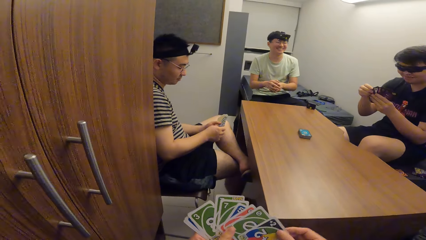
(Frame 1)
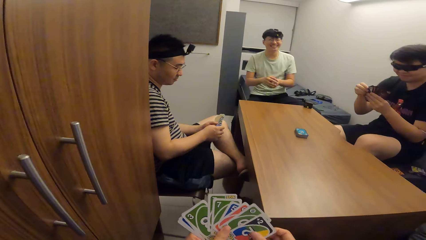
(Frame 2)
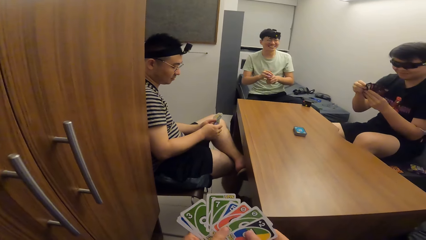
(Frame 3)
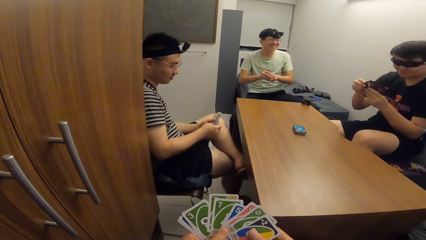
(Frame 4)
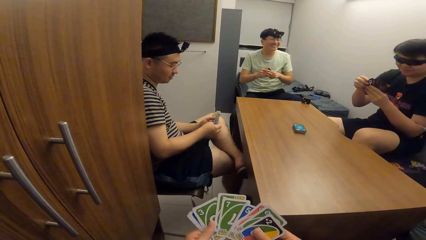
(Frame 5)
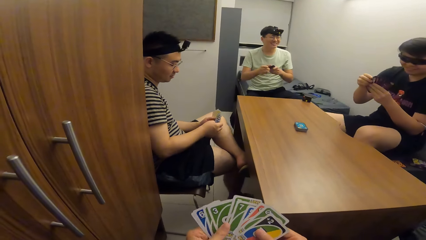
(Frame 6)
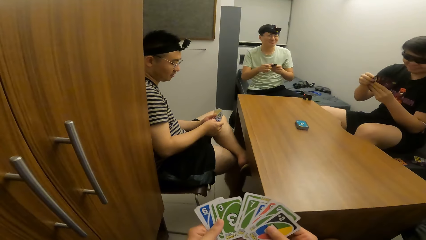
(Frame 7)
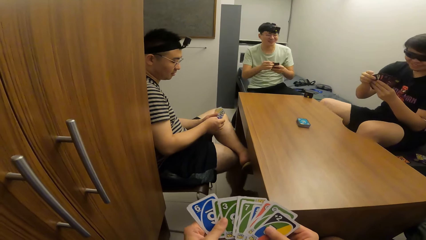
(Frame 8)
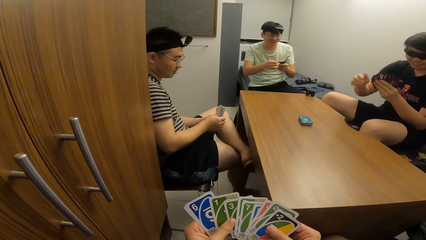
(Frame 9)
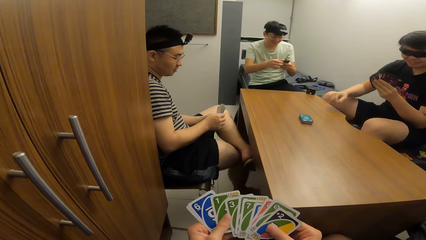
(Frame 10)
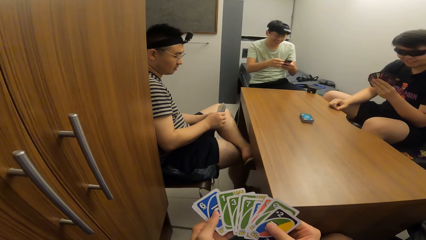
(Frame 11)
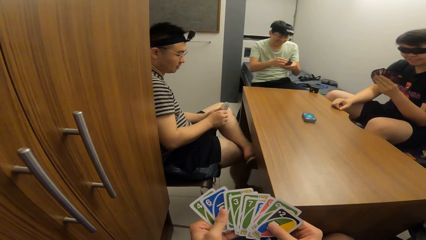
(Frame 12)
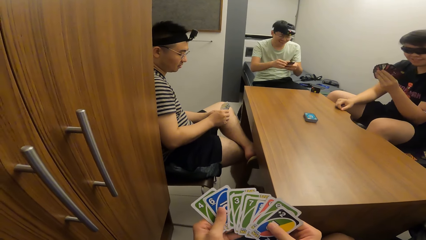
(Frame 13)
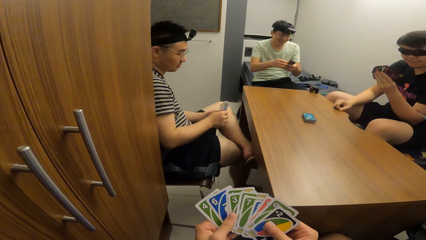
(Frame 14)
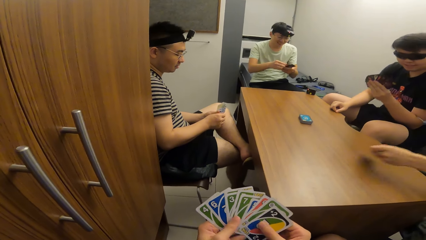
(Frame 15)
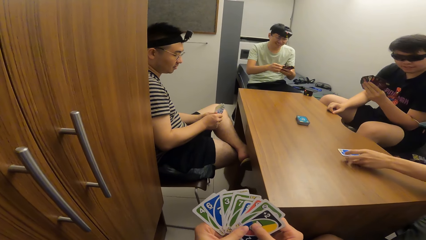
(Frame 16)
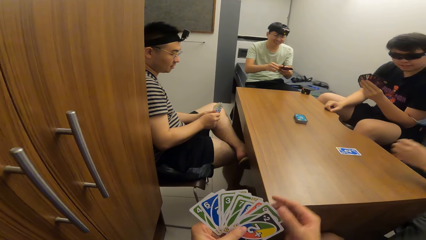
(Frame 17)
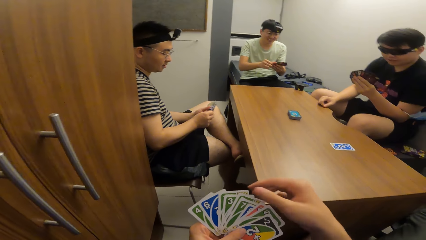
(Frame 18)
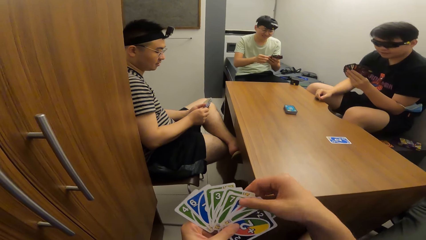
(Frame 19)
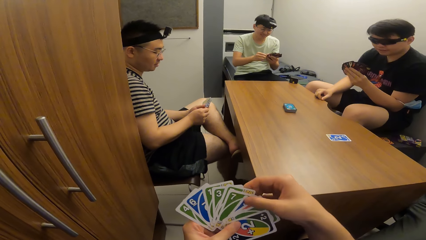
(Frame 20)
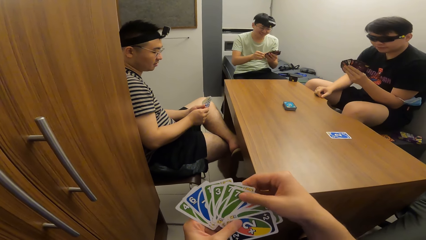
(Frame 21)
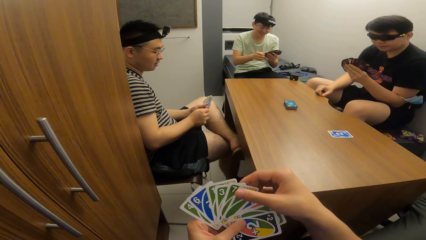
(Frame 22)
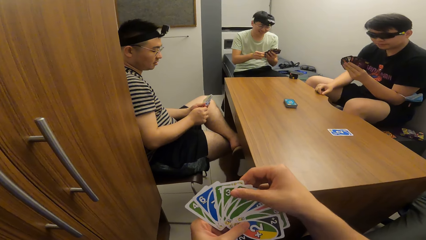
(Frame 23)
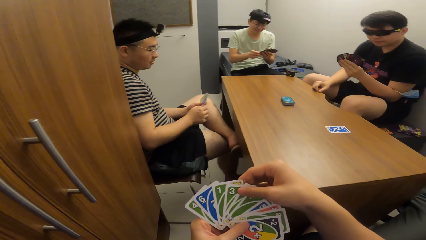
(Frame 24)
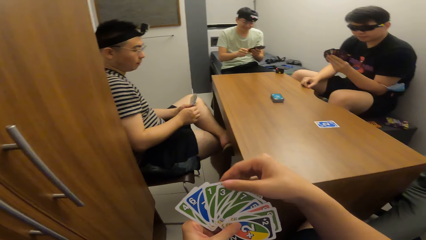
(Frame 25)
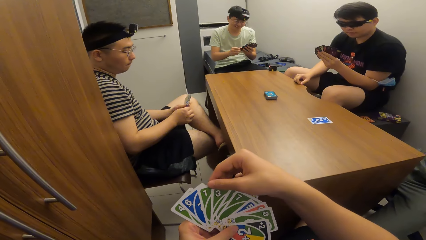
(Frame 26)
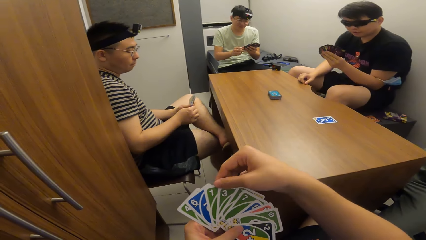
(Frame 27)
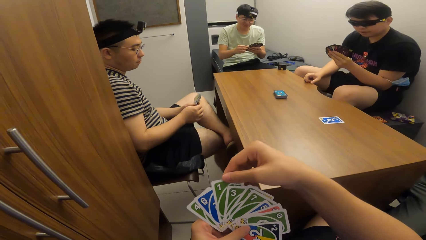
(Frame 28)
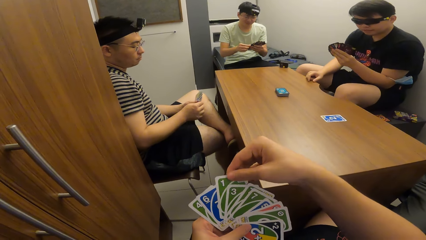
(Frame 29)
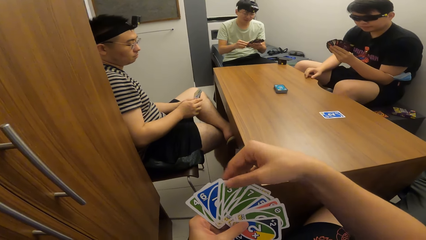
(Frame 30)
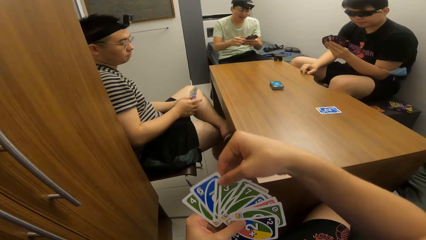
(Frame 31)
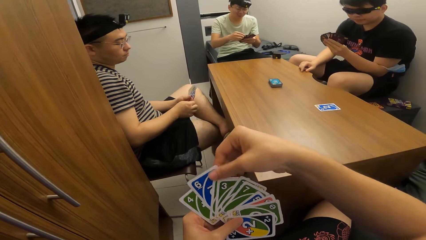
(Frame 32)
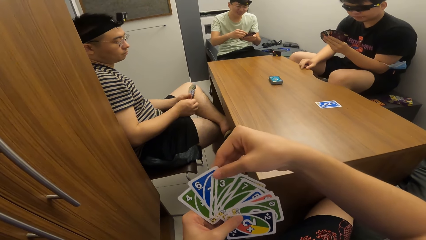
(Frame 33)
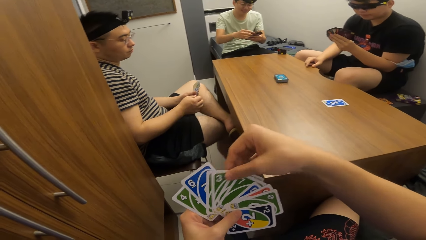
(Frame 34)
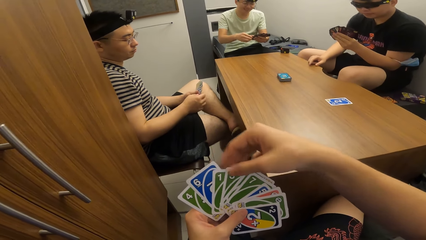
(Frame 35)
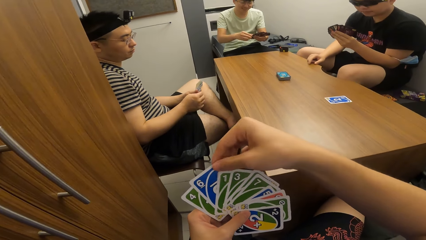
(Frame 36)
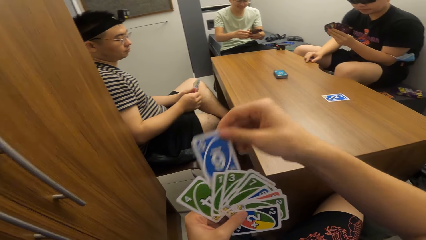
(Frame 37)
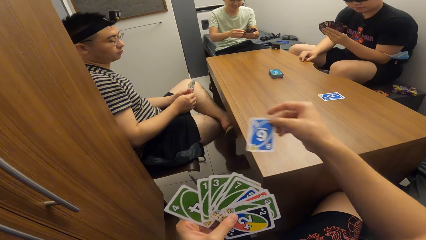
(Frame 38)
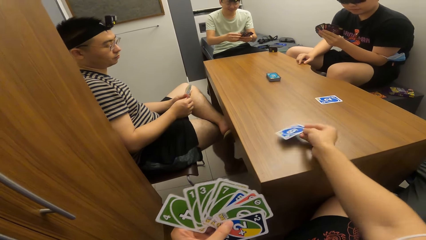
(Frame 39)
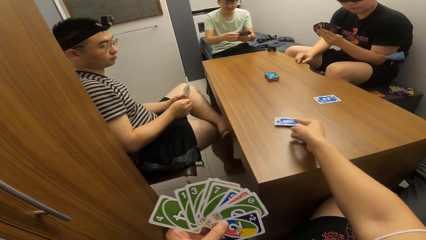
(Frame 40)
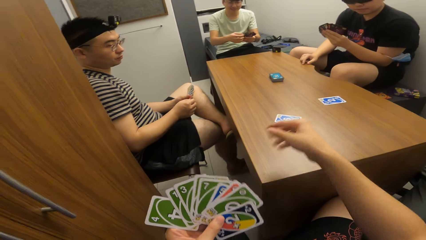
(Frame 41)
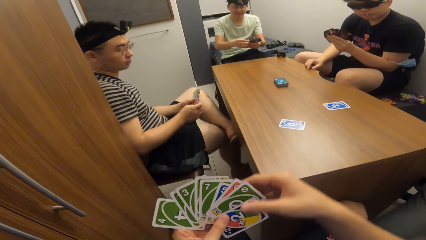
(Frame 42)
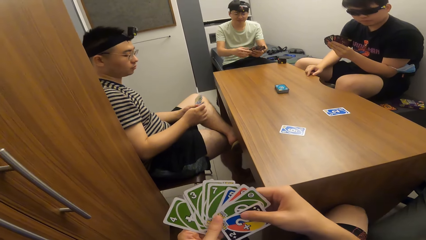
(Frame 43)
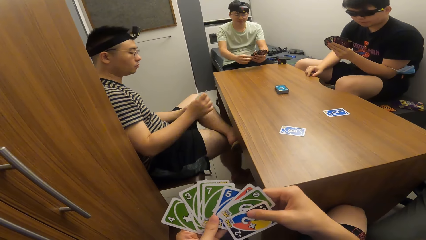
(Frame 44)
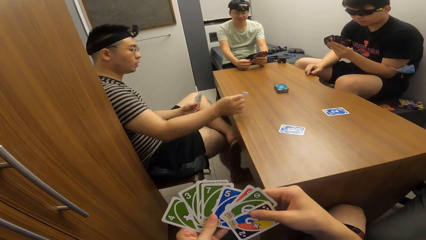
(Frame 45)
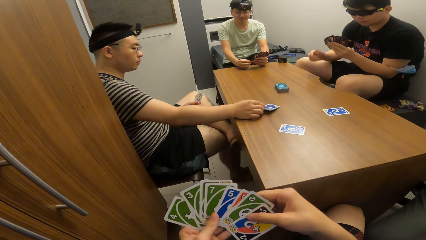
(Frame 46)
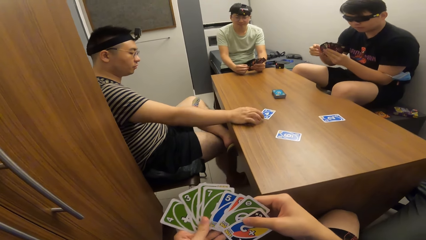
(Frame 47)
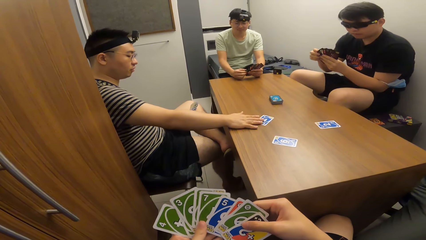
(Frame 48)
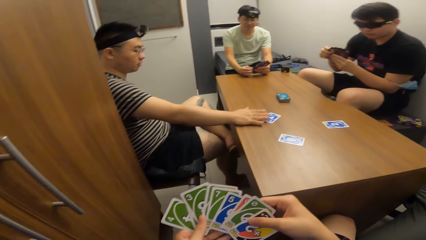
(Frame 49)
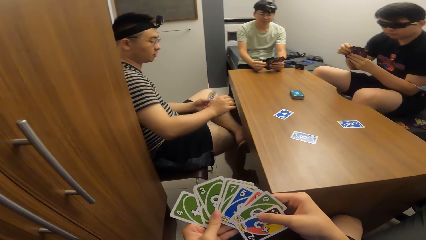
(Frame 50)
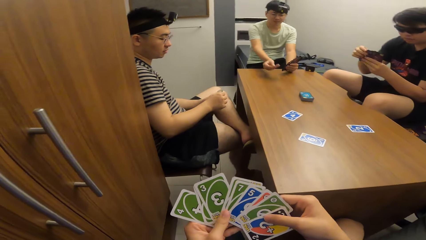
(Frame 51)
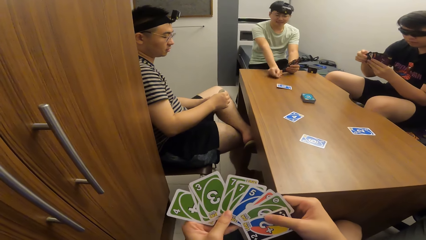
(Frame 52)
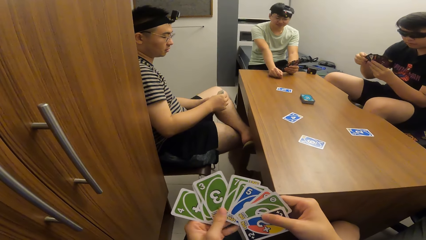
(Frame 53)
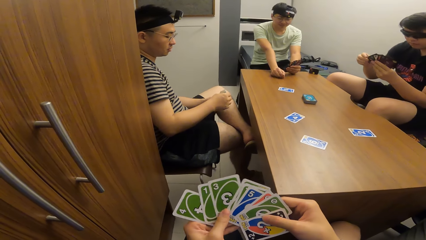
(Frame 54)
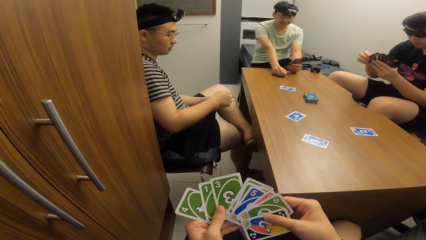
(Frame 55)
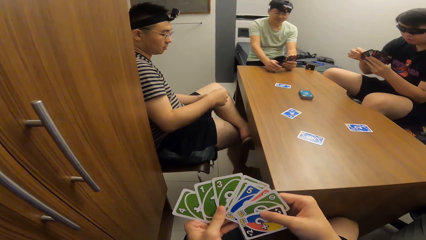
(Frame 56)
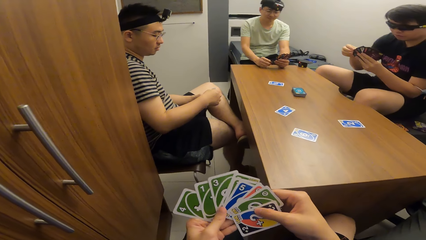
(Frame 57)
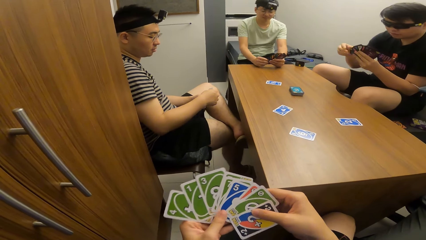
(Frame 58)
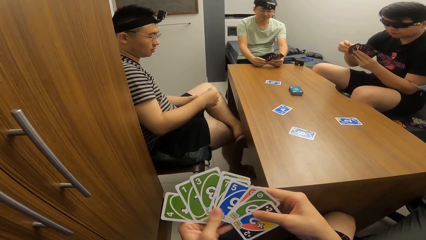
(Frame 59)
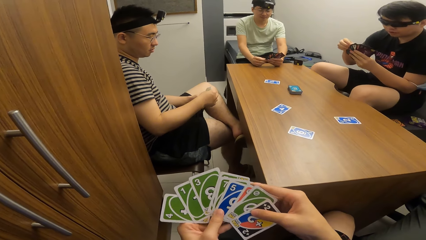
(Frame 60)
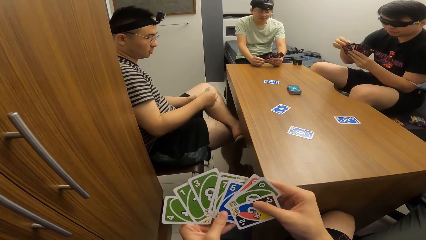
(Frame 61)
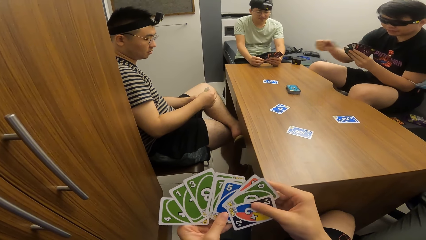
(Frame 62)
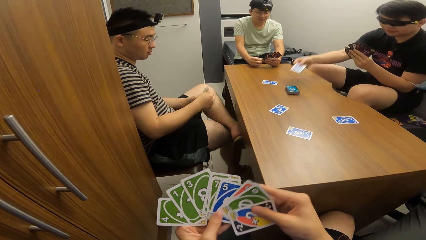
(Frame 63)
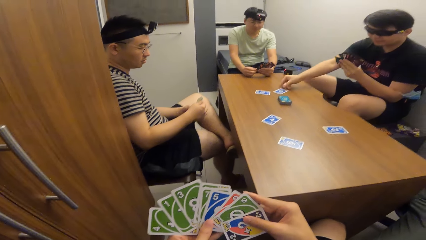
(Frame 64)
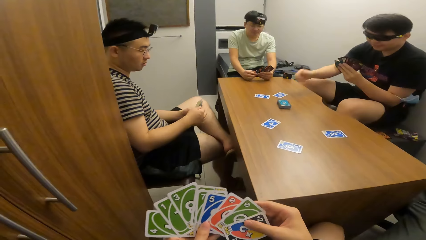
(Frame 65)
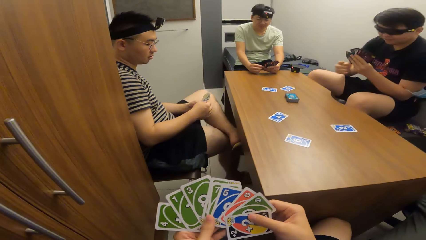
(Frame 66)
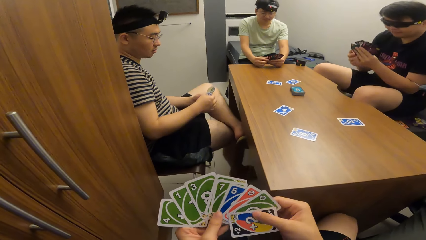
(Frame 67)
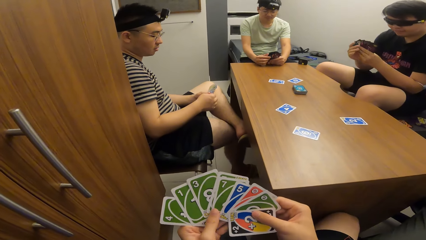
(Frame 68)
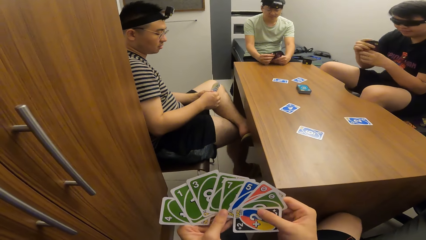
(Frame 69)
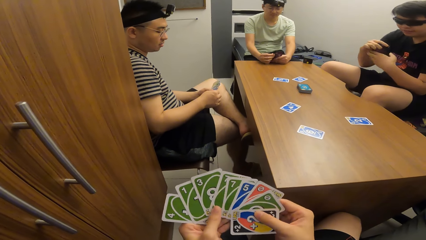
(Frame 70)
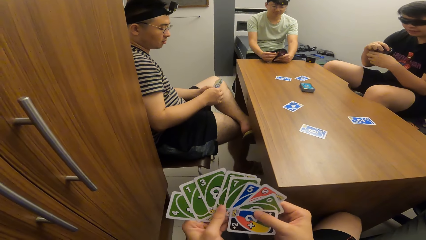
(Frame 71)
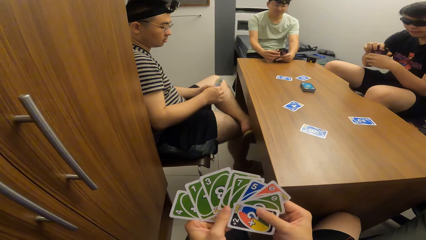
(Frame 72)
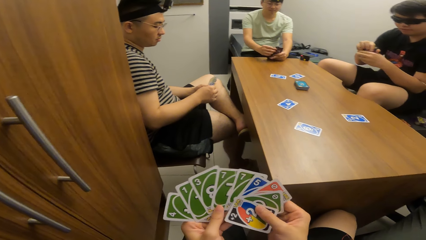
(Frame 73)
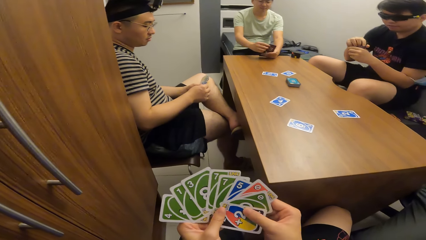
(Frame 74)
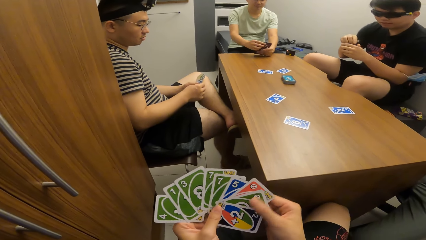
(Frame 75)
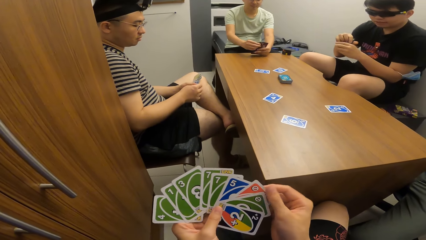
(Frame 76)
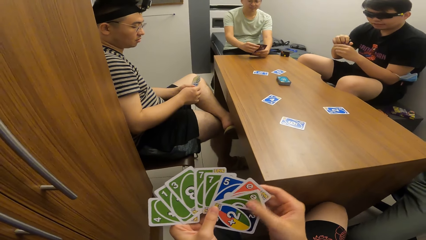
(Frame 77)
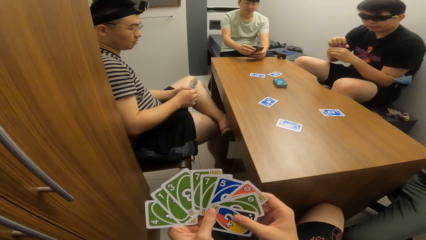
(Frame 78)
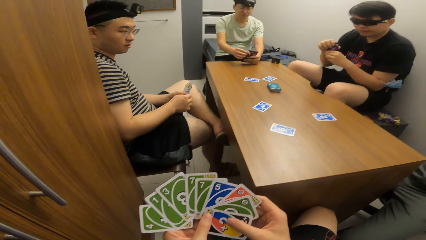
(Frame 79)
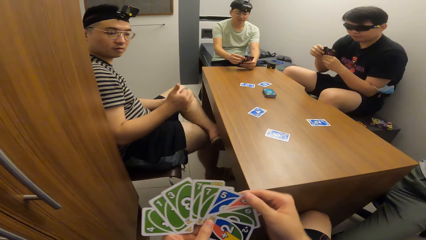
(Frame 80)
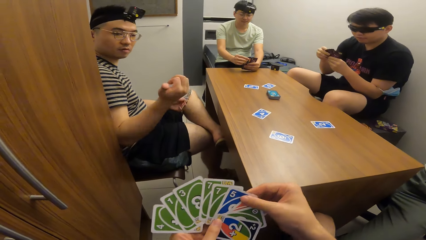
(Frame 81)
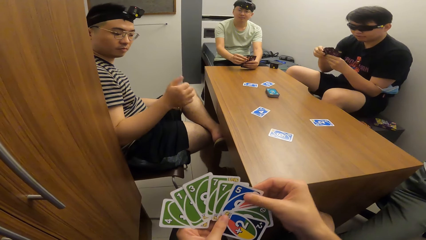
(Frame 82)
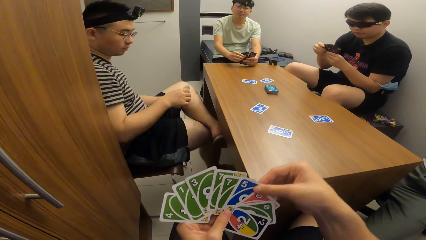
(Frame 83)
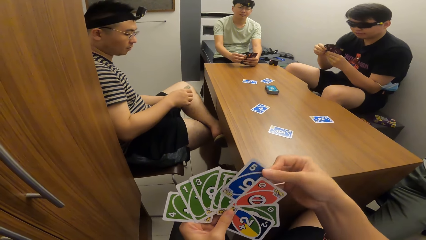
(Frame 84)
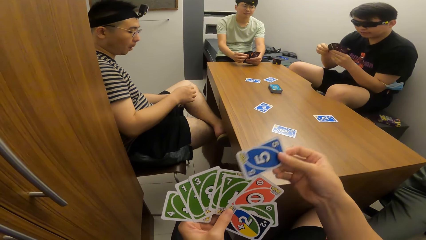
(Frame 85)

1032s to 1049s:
A man places his right hand on the table. Another man plays a card on the table with his left hand. The camera wearer plays a card on the table with his right hand. A third man plays a card on the table with his right hand. A fourth man plays a card on the table with his right hand. The first man plays a card on the table with his right hand.
